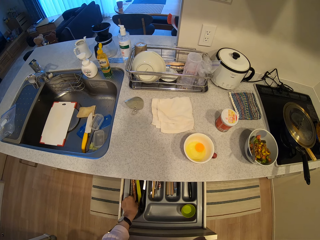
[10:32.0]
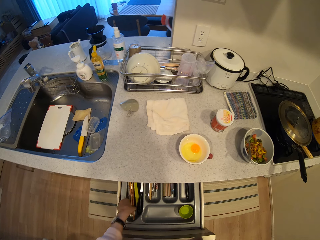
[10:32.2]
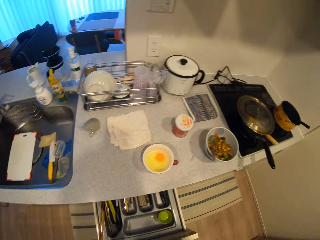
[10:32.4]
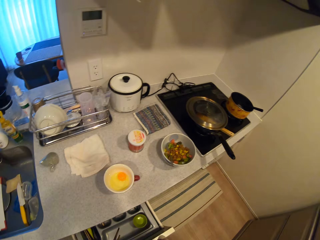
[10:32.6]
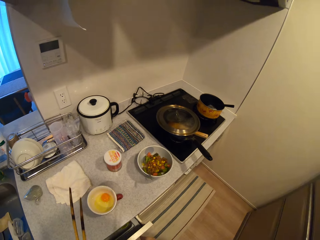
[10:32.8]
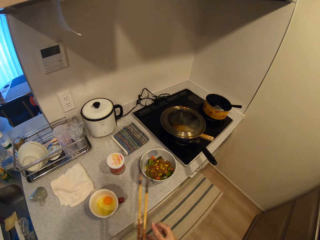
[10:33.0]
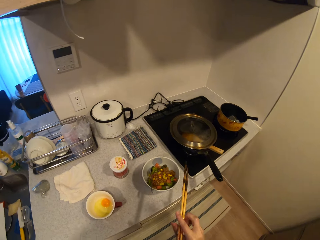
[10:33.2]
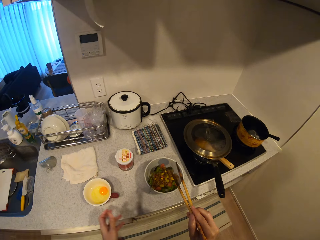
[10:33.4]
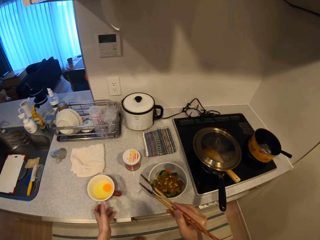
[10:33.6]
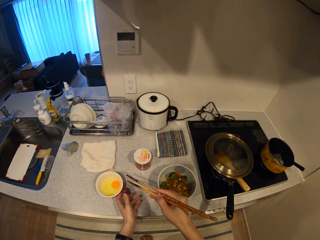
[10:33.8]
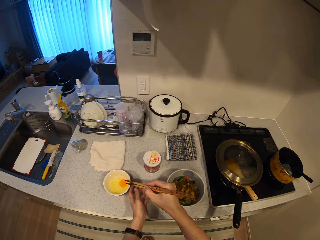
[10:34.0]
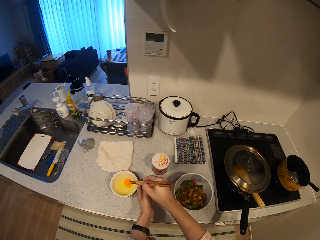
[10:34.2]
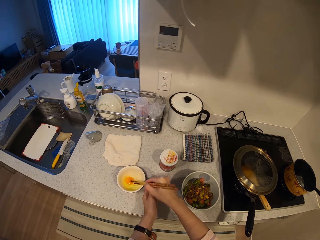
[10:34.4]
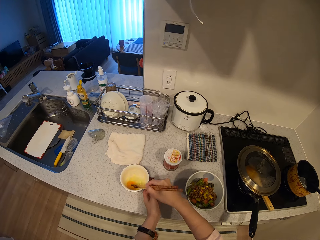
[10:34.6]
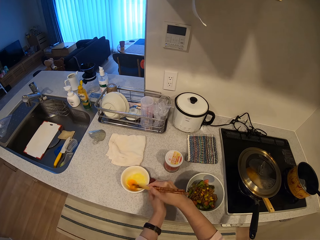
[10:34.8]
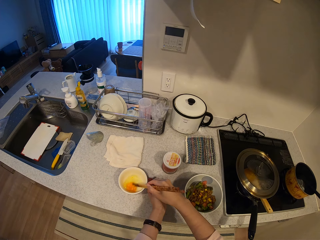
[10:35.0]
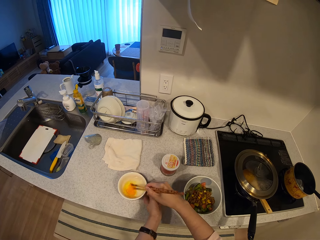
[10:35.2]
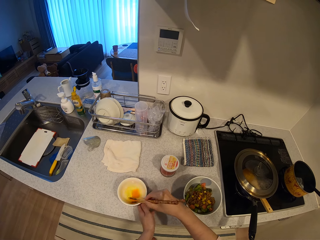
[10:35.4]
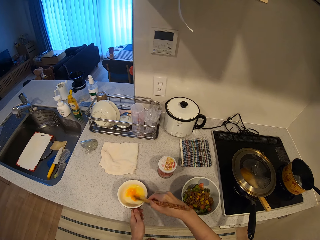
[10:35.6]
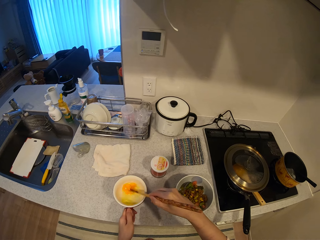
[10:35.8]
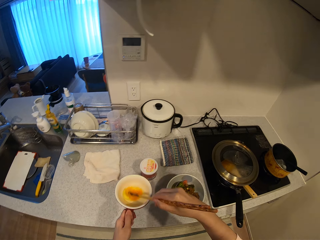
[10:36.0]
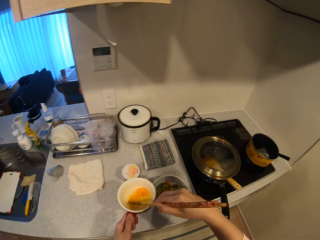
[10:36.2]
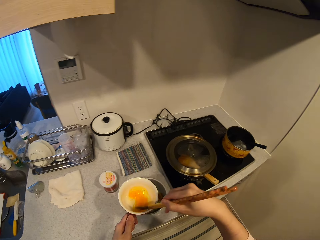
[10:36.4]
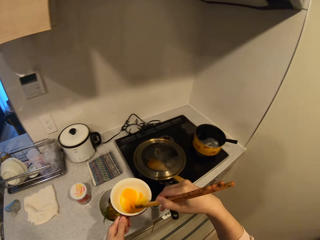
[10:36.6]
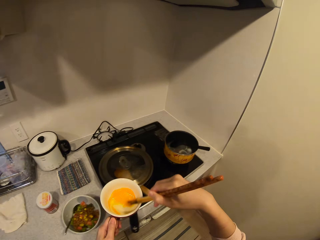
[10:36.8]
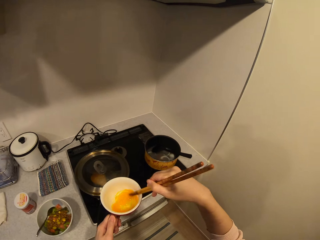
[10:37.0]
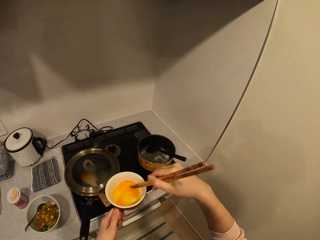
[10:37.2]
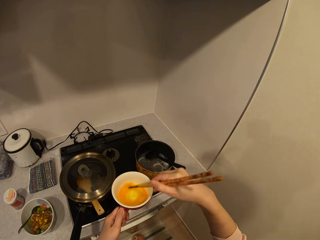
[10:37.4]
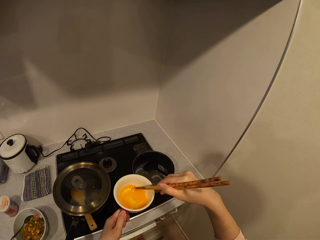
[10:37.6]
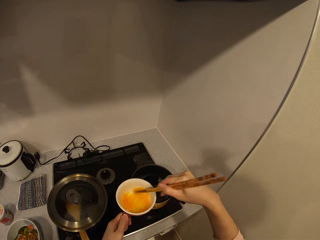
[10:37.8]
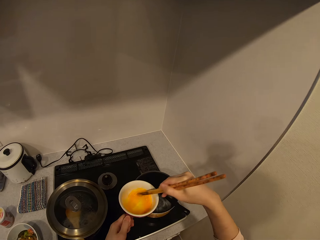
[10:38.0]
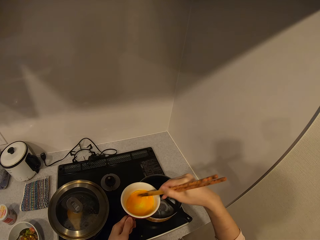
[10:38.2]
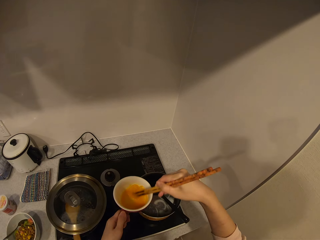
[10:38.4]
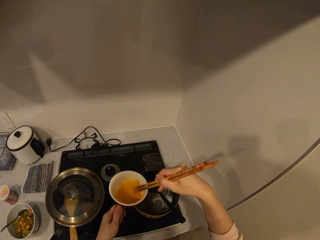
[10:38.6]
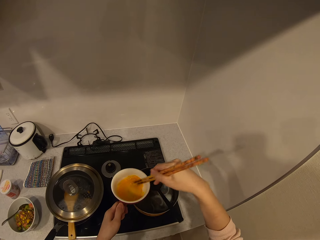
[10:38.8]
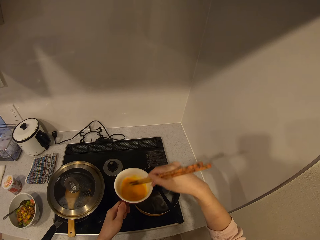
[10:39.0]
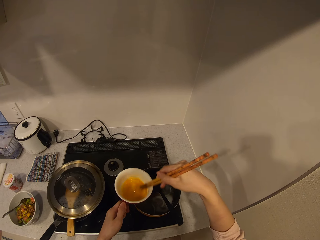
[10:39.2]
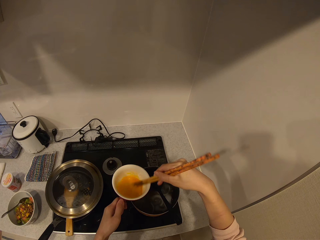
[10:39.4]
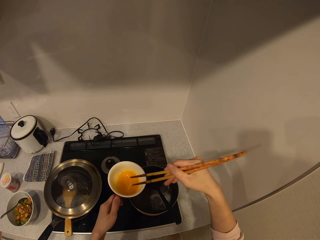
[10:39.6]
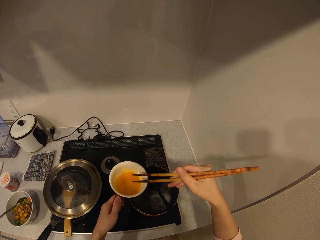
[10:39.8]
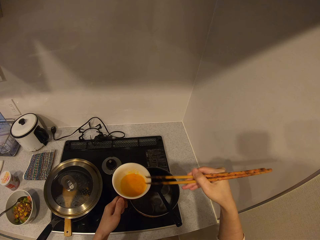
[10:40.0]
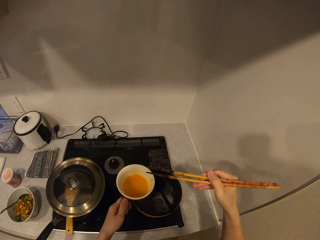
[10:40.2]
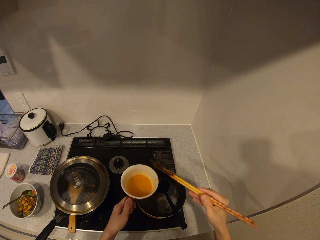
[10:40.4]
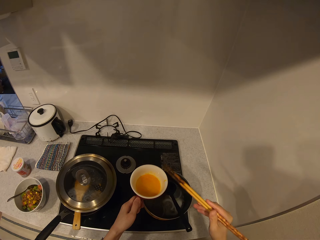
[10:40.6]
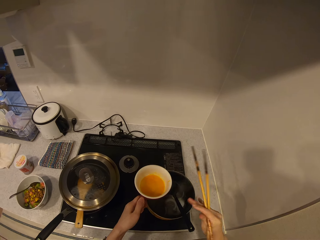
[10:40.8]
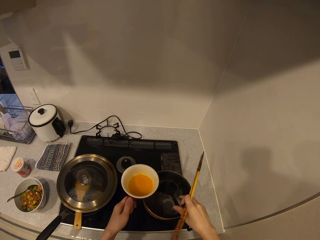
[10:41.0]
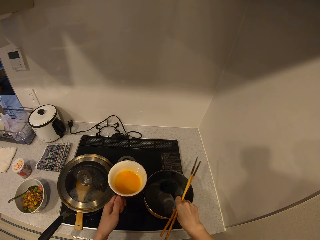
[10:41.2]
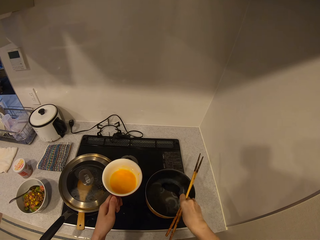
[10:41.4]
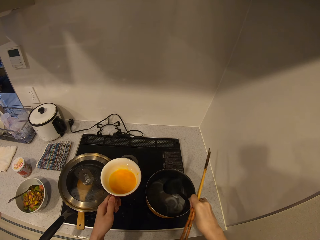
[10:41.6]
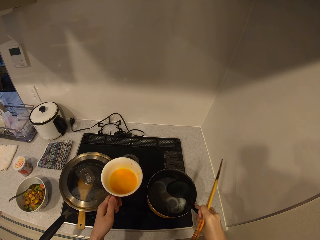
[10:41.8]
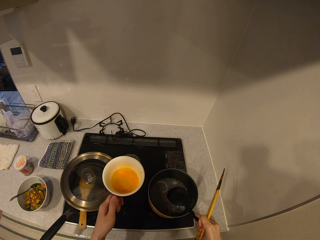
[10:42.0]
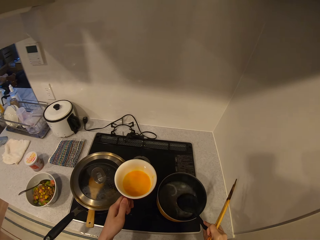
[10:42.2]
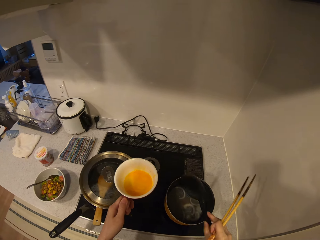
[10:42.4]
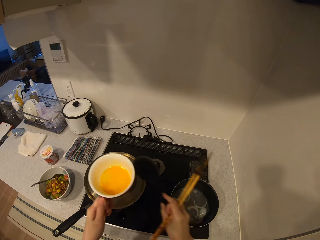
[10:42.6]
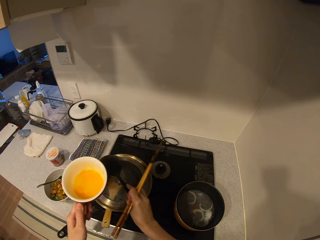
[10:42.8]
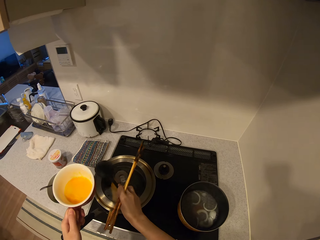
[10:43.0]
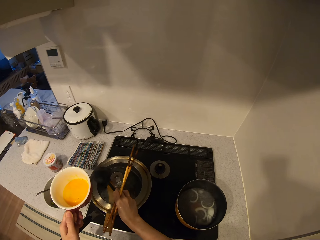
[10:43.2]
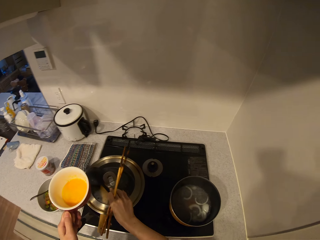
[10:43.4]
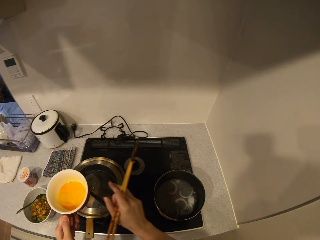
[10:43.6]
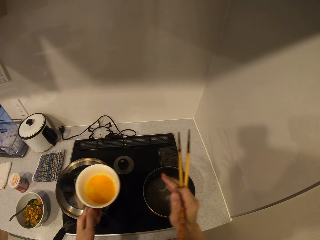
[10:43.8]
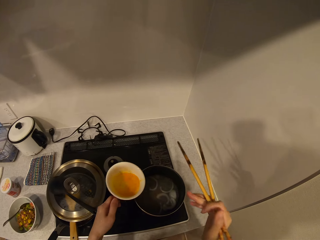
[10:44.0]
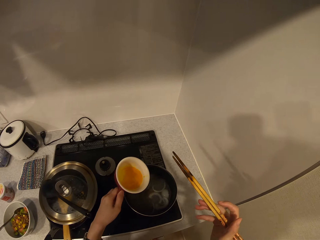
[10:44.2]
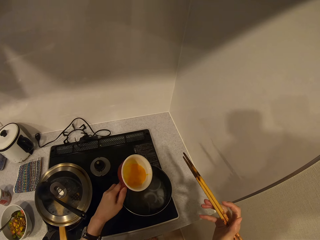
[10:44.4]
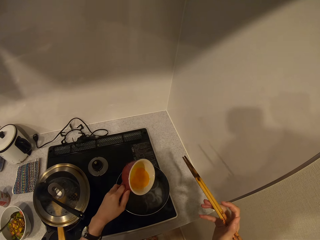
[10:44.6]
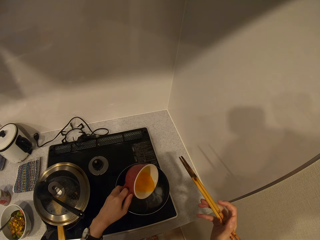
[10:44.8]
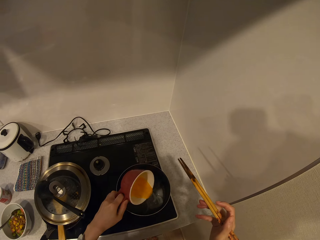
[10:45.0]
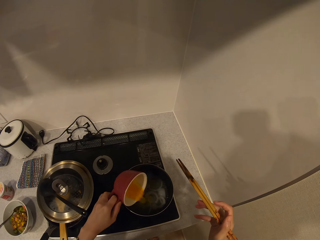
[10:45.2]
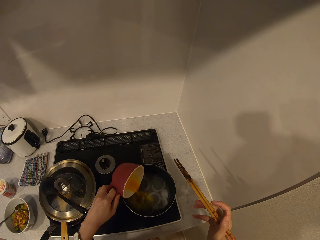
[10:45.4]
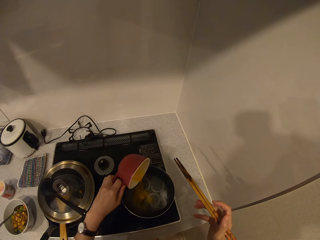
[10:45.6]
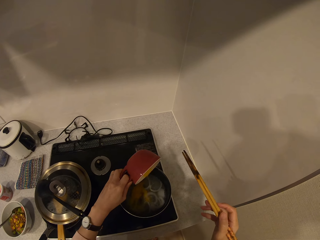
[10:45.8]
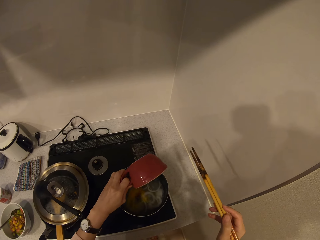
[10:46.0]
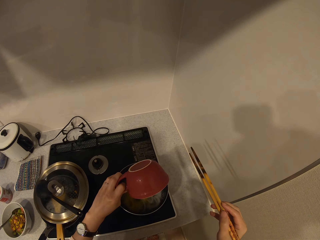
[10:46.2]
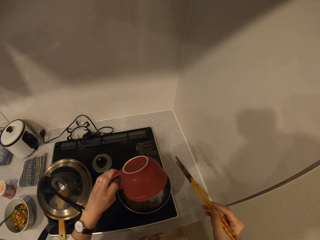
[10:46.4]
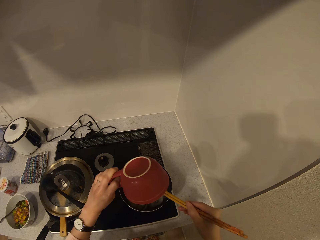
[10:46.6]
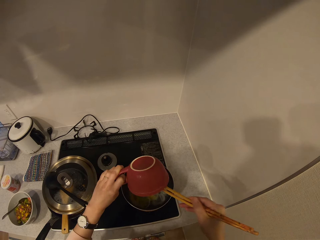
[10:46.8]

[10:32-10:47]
The camera wearer picks the chopsticks. She closes the cabinet drawer, passes the chopsticks to her right hand, and holds the chopsticks. She holds a cup. She beats the egg with the chopsticks. She raises the cup of egg. She mixes the egg. She hits the cup with the chopsticks. She holds the chopsticks. She moves the serving spoon on another pot cover from the pot of onions. She holds the cooking spoon. She puts the spoon on the cooking pot. She pours the egg into the pot.

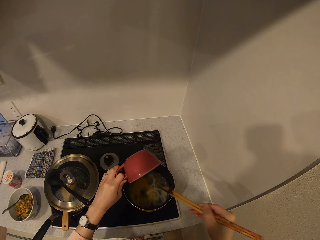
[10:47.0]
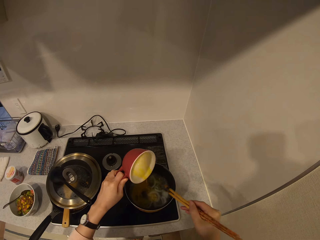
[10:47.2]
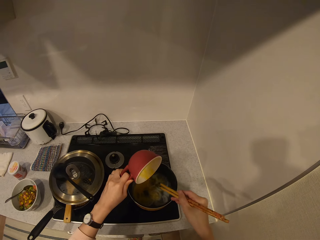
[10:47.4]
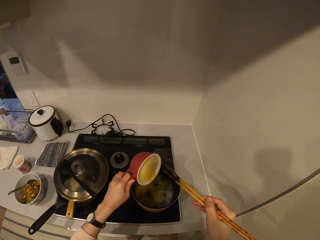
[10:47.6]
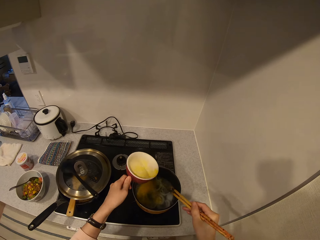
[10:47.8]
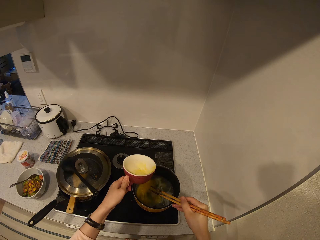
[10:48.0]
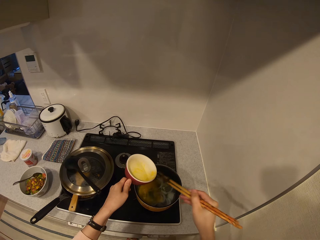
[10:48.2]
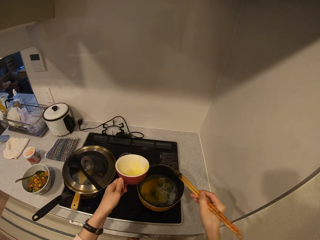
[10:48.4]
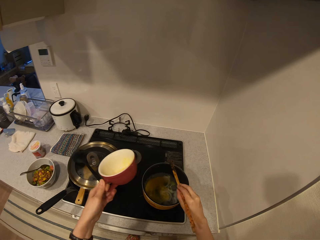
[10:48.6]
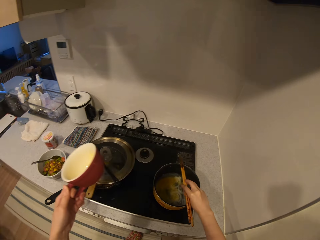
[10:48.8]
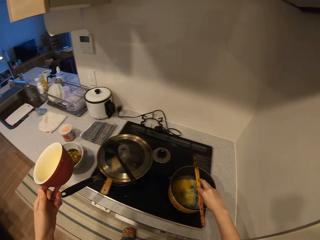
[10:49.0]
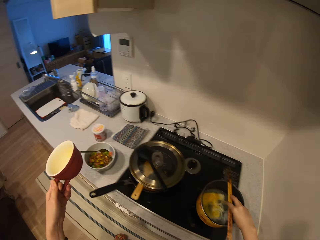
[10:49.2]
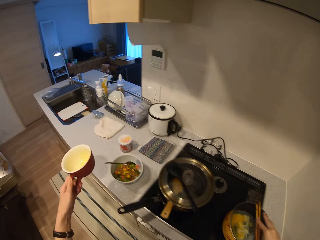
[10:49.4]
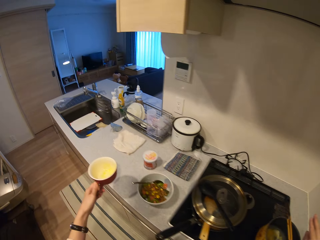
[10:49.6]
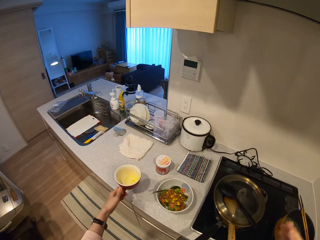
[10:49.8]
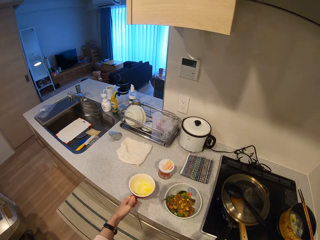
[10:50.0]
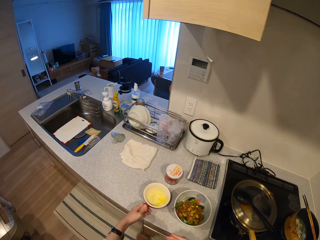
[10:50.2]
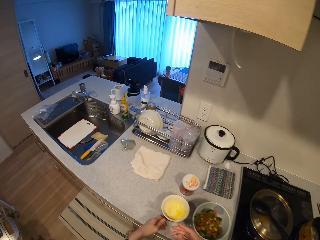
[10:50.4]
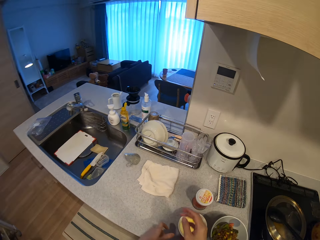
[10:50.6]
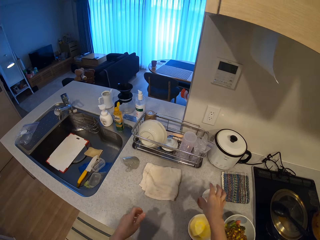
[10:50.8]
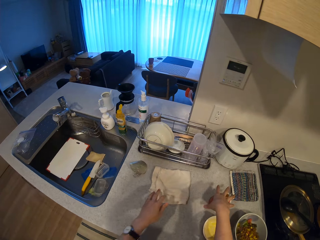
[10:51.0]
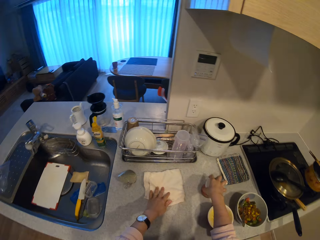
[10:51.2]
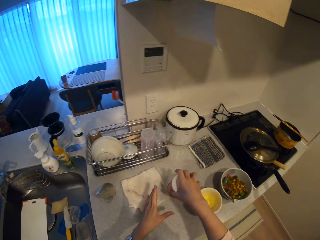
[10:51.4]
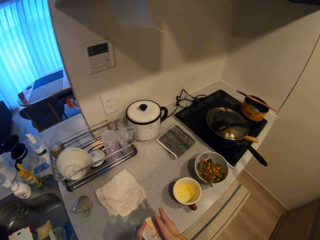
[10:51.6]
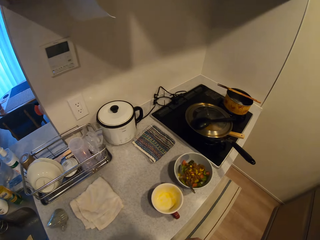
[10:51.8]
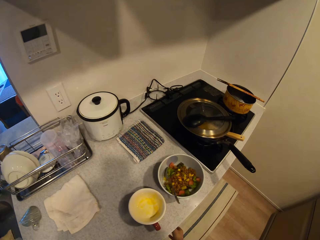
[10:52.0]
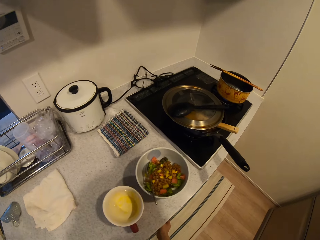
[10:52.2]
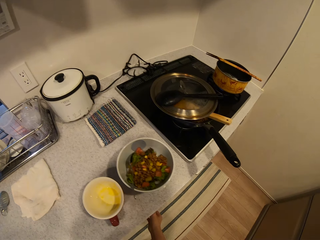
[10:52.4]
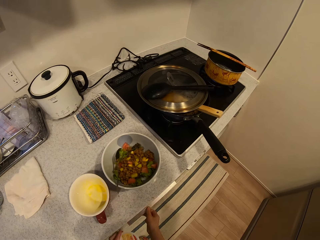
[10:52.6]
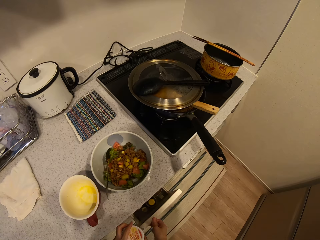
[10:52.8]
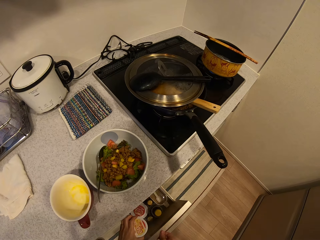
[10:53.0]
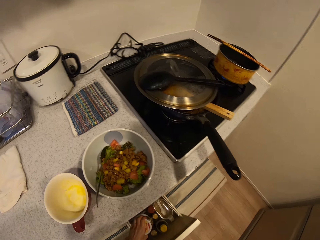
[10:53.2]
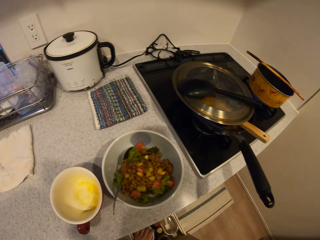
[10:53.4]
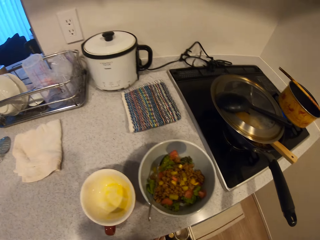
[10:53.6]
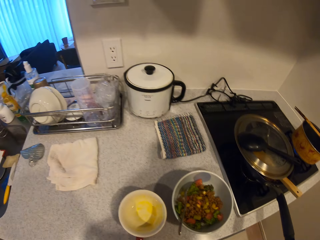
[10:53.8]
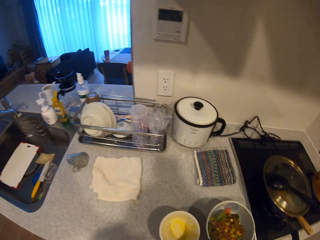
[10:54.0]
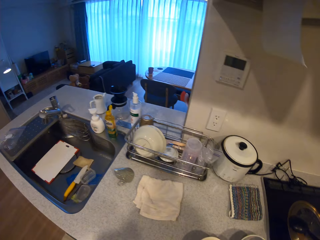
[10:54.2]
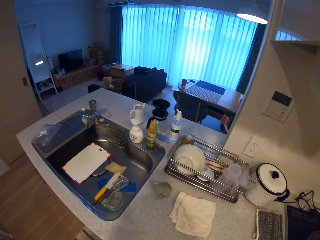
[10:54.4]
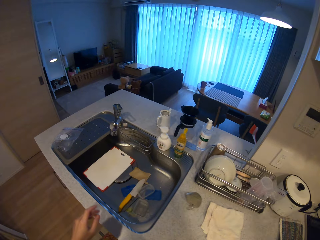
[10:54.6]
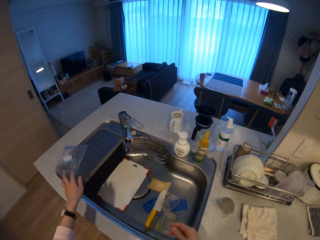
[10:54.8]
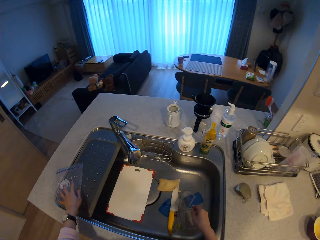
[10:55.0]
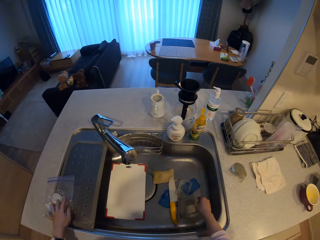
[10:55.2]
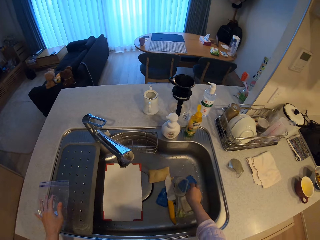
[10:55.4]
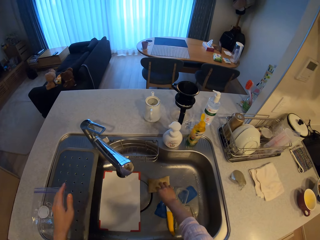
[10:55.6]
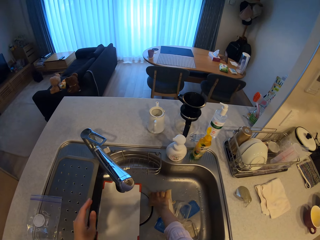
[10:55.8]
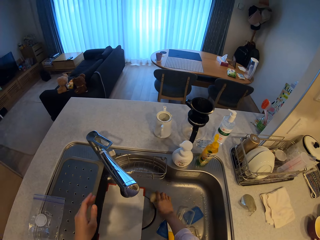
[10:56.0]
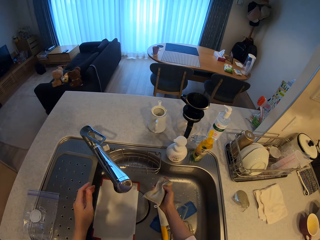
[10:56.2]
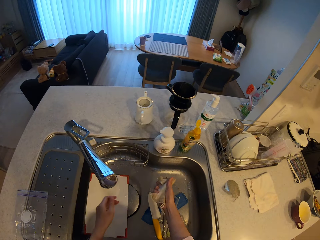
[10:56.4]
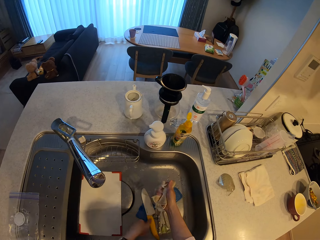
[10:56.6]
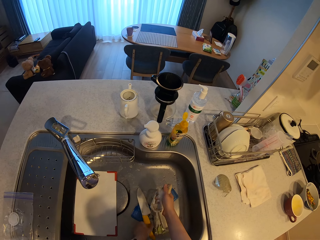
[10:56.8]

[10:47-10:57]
The camera wearer places the chopsticks on the pot of onions. They hold the bowl or cup. They drop the cup on the kitchen slab. They carry a can of corned beef or container from the kitchen slab. They hold the container. They open the cabinet drawer. They place the can of corned beef into the drawer. They push in the drawer. They move toward the sink. They touch a nylon briefly. They pick a sponge from the sink. They squeeze the sponge. They hold the washing sponge.
